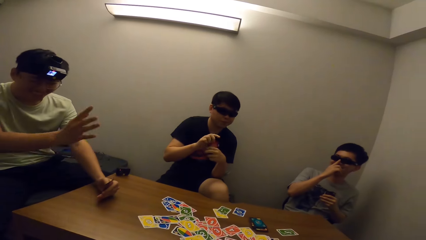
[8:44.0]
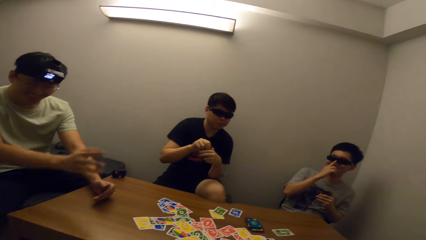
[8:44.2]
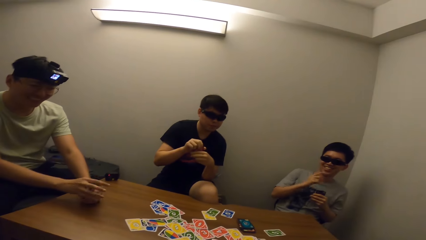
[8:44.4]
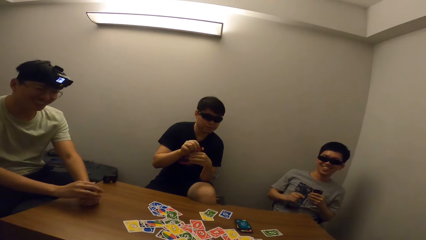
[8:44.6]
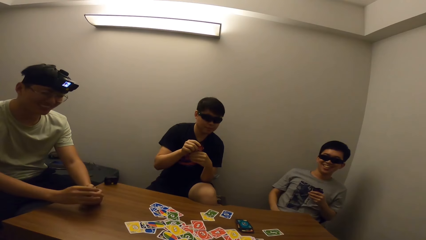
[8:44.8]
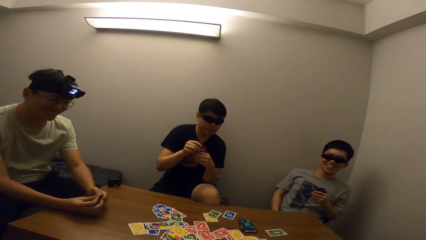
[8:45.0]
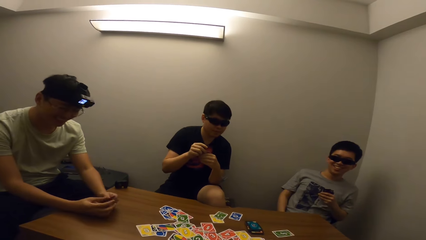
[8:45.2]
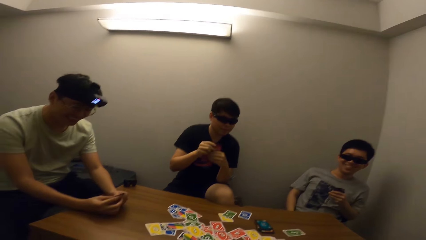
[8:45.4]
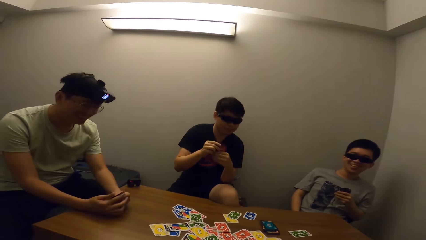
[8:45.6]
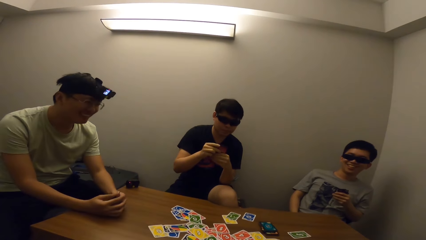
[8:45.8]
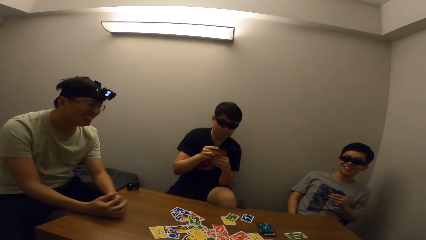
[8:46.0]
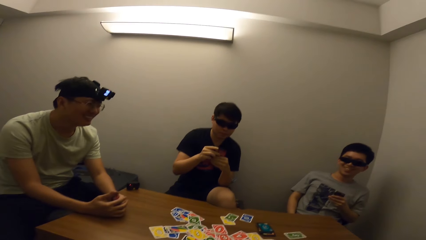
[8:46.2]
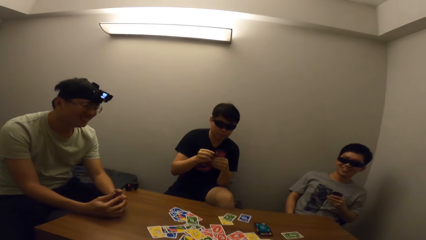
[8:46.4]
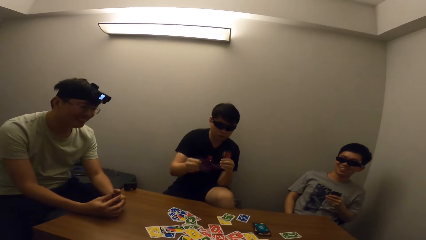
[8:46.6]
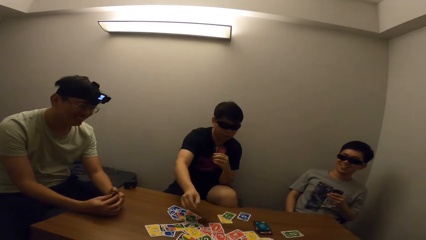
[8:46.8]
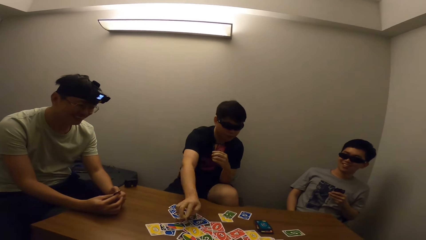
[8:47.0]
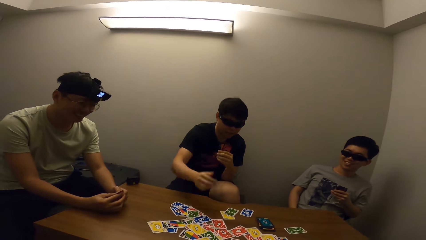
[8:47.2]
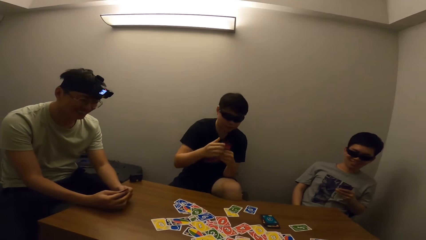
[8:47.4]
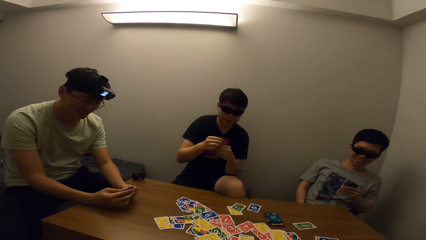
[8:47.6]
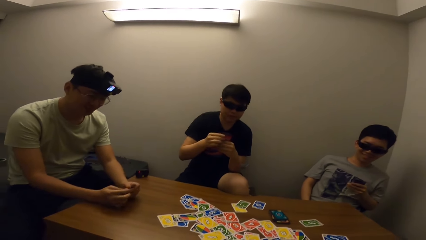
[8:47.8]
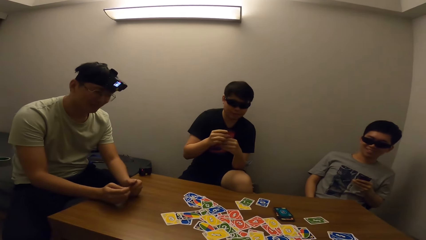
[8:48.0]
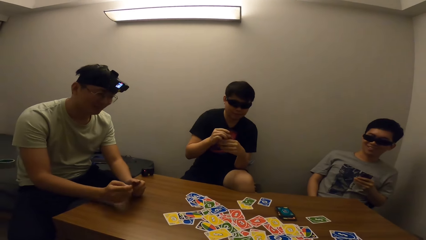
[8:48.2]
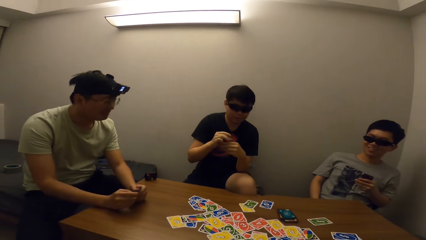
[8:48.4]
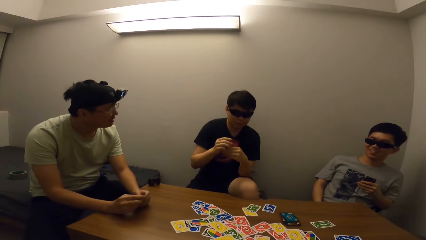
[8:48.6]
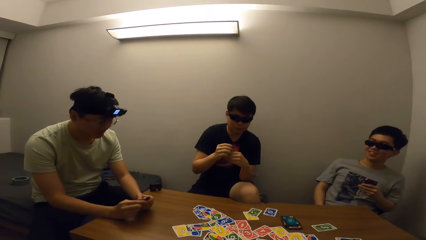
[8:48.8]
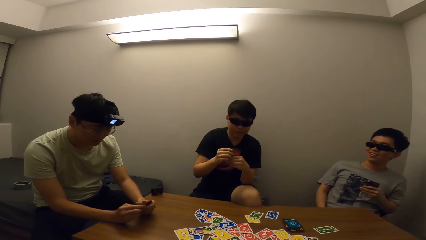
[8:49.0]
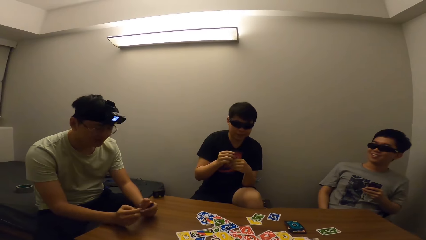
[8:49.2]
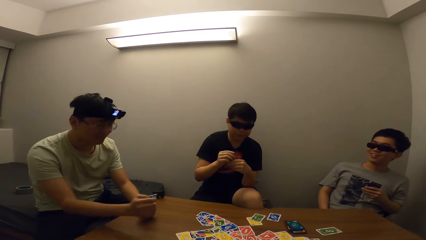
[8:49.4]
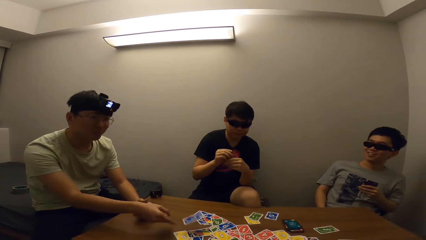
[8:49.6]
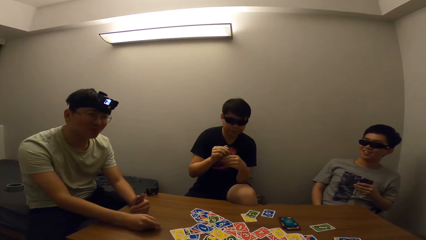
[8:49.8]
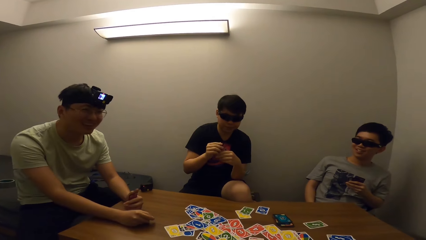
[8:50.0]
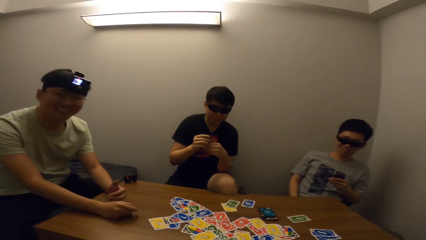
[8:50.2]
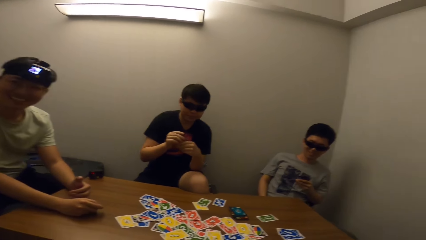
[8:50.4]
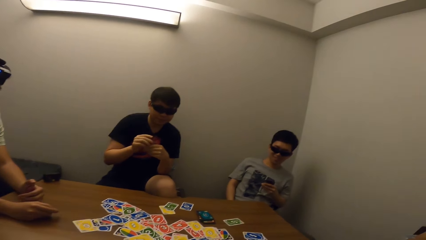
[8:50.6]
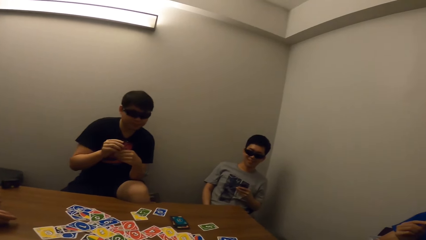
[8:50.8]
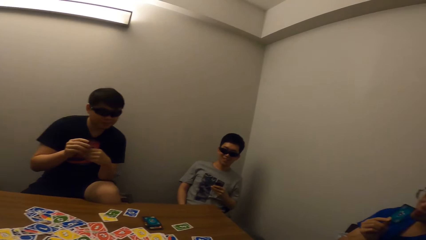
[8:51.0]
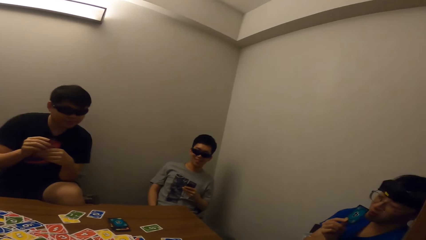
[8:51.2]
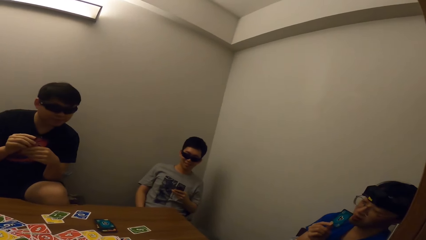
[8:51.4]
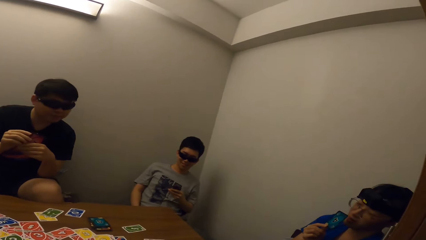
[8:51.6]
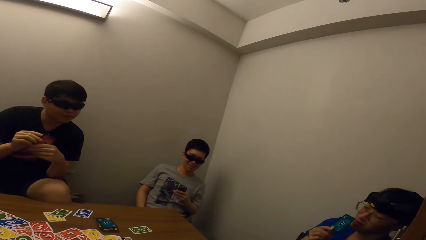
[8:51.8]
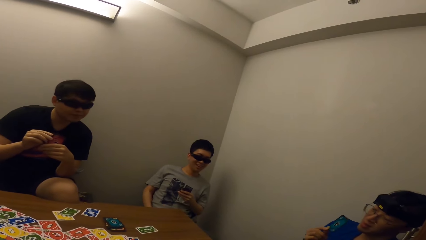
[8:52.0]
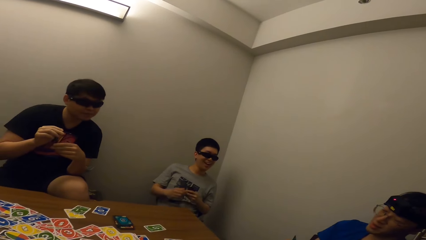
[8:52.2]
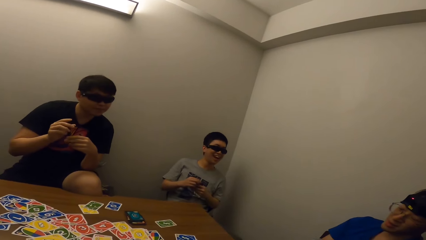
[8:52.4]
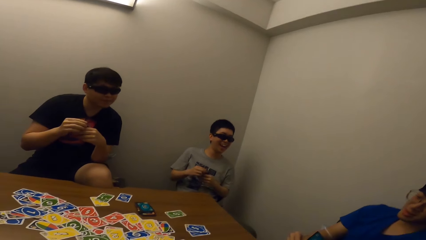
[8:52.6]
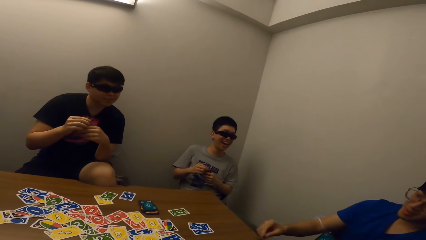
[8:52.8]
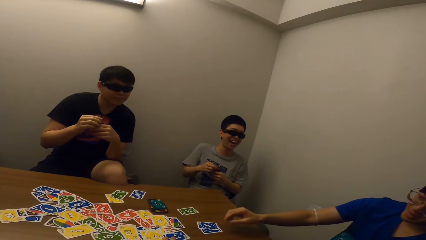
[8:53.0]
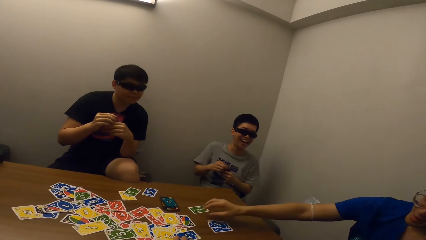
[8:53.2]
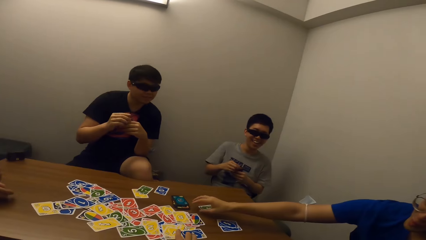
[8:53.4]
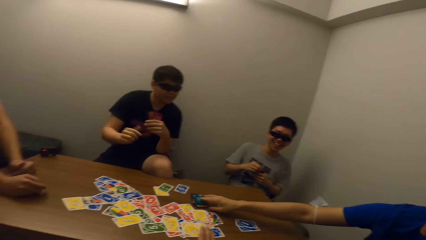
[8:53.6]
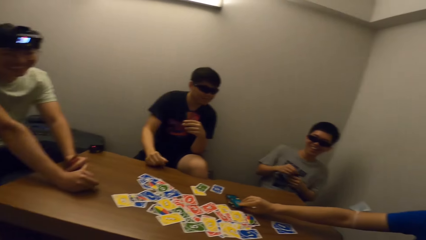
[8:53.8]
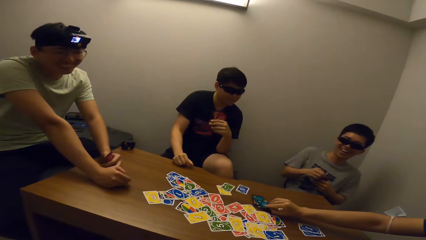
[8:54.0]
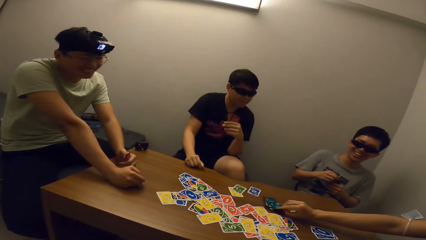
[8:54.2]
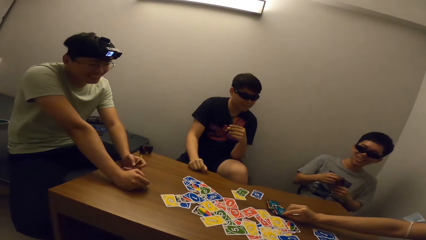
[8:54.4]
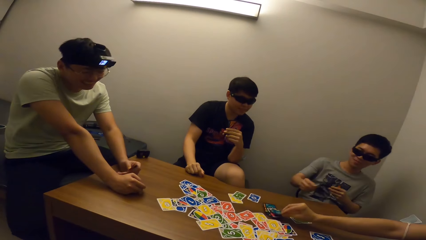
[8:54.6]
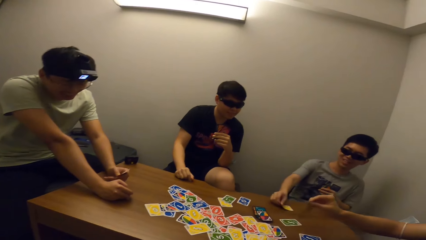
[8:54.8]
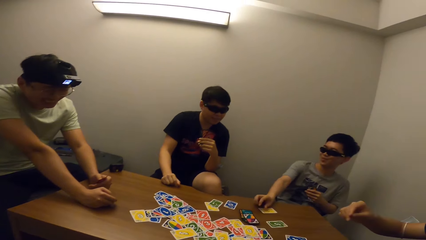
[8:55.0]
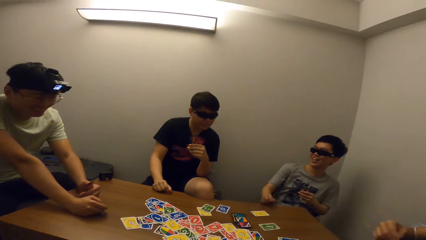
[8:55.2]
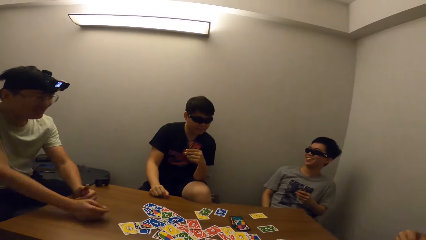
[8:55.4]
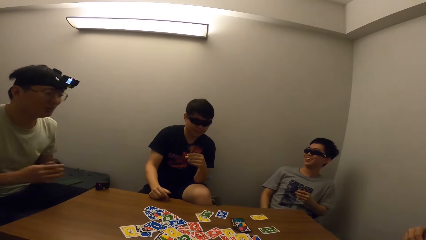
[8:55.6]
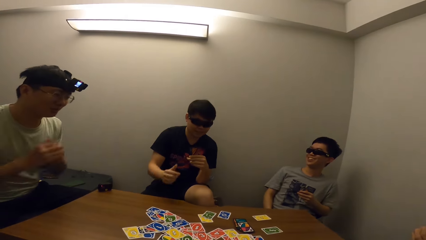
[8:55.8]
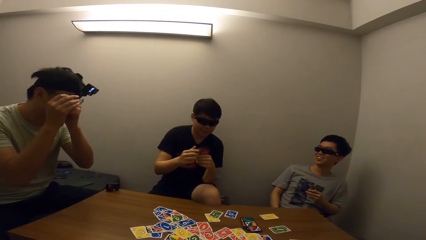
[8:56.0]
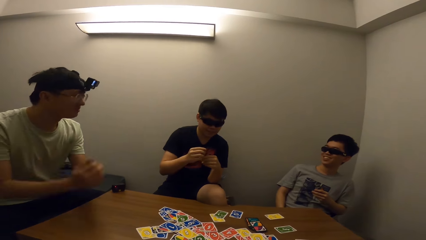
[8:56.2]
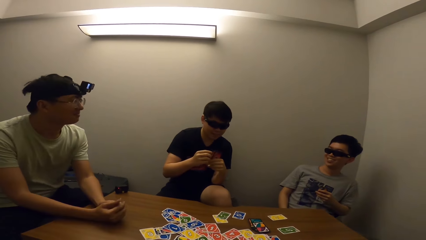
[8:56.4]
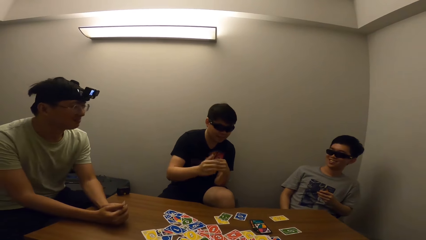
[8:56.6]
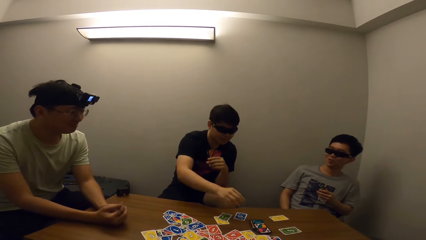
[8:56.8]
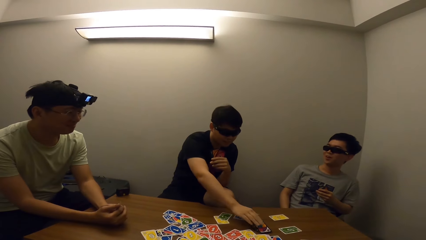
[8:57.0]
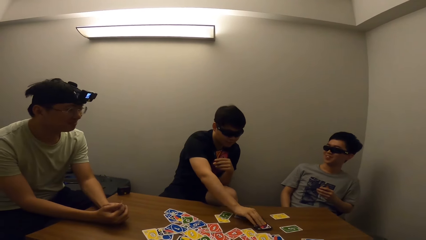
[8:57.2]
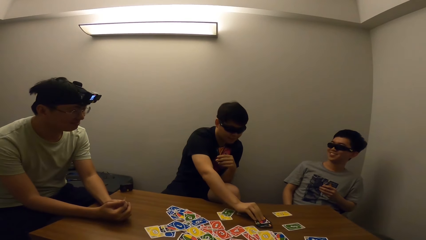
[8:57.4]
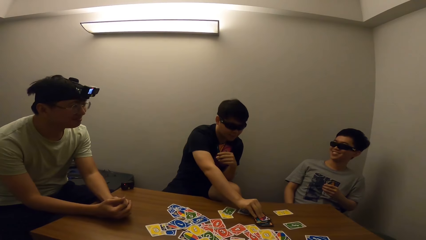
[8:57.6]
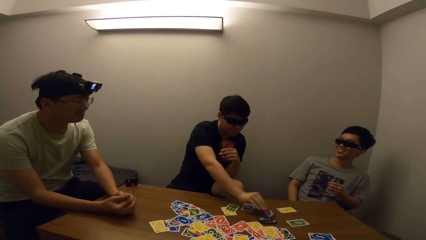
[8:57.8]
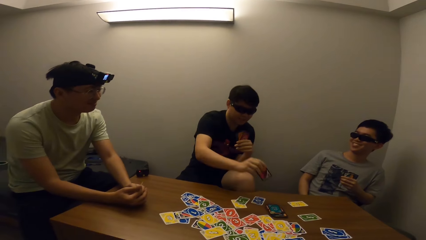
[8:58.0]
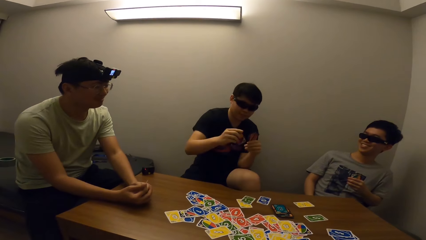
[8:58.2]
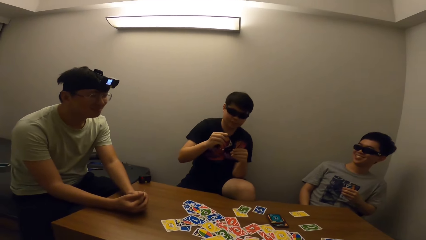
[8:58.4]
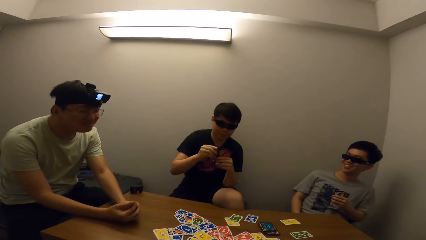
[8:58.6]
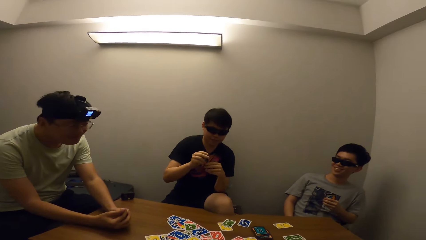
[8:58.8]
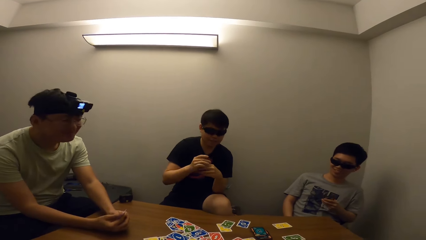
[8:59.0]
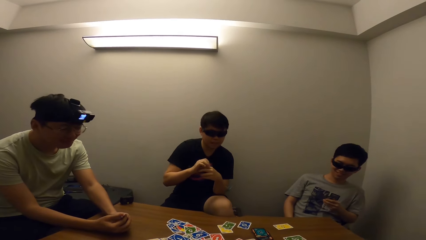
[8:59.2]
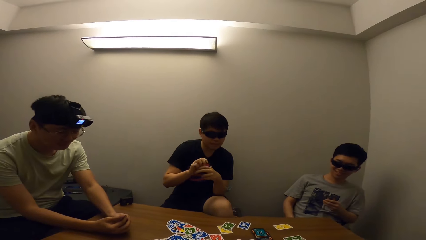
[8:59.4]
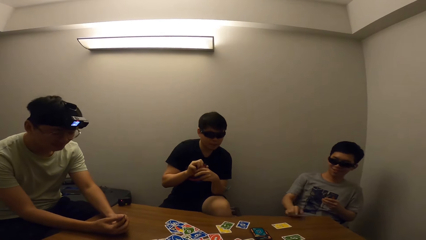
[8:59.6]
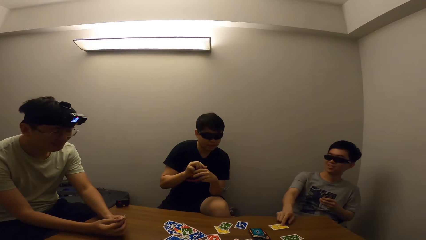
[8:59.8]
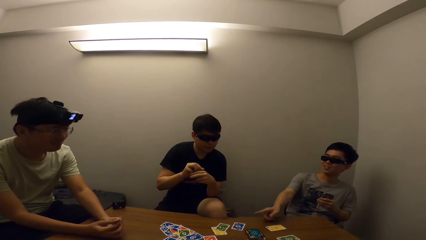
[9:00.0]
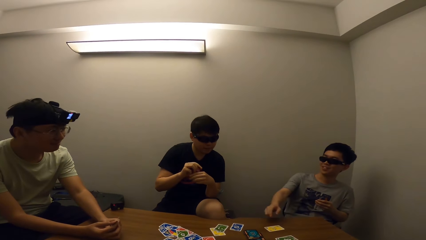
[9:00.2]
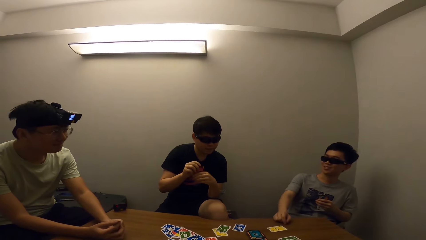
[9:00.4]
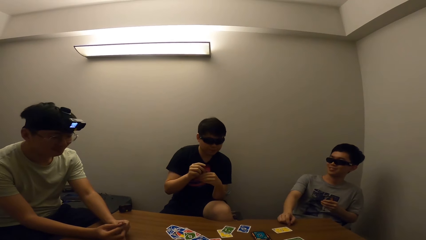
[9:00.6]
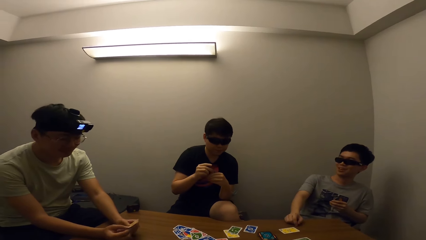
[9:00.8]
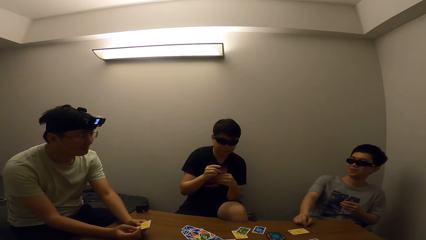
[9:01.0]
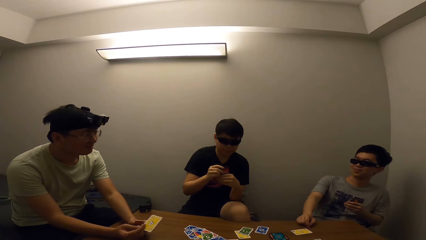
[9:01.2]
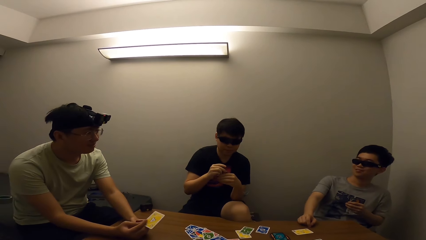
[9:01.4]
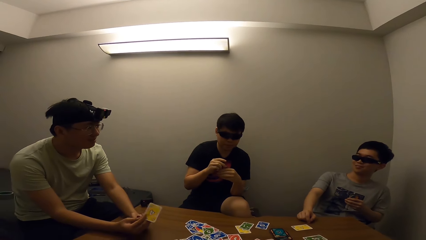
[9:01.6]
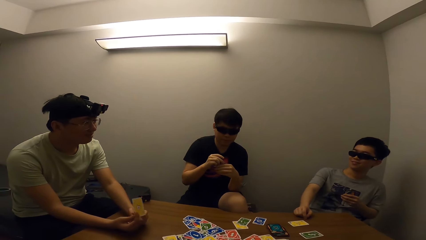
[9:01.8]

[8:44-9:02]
A man places a card on the table. The camera wearer stares at the man. Another man drops cards on the table. The camera wearer stares at a third man. They stare at the first man. Another man picks a card from the table. The camera wearer stares at the first man. The first man picks a card from the table. The camera wearer stares at the first man.
